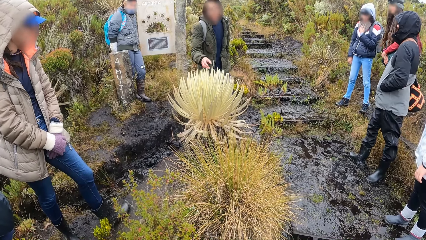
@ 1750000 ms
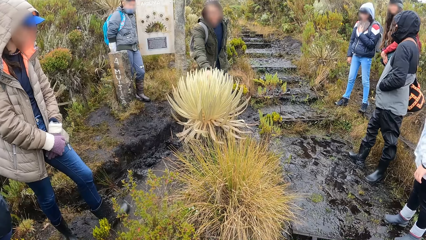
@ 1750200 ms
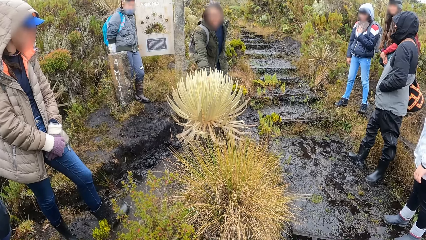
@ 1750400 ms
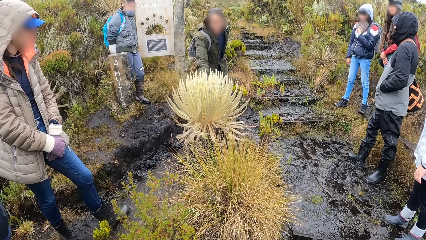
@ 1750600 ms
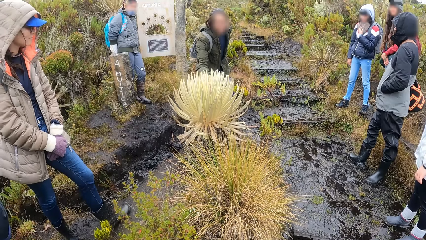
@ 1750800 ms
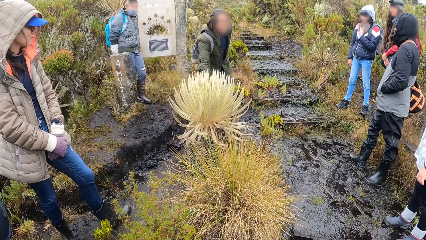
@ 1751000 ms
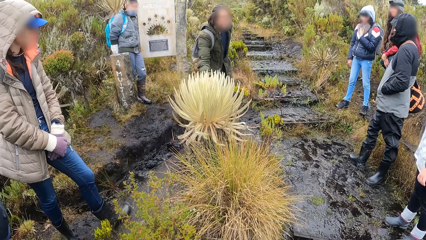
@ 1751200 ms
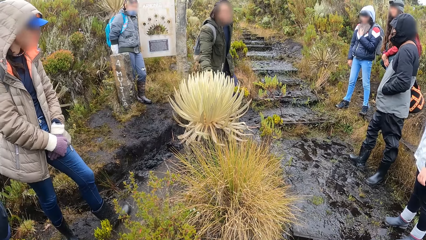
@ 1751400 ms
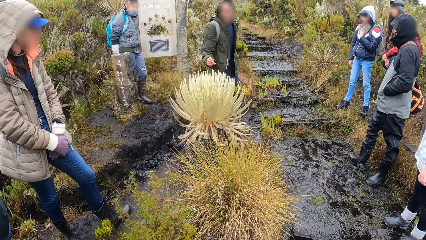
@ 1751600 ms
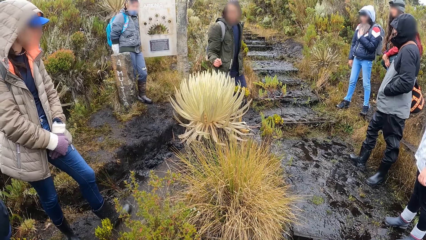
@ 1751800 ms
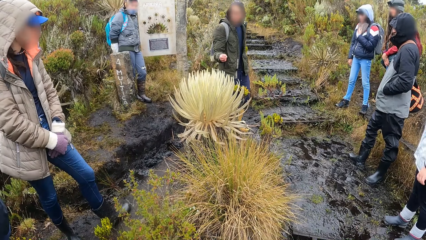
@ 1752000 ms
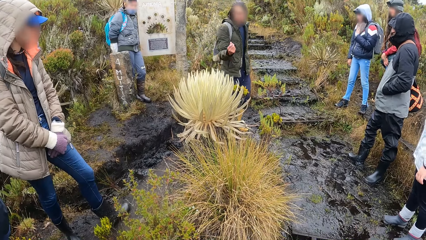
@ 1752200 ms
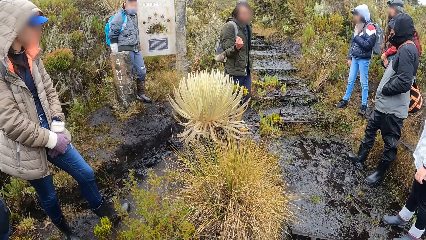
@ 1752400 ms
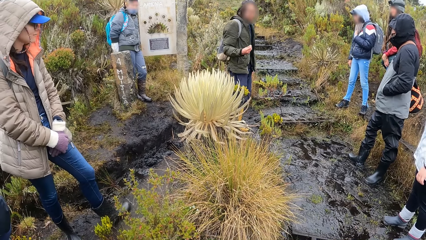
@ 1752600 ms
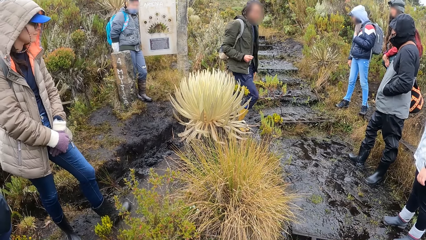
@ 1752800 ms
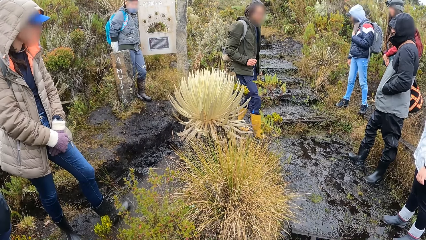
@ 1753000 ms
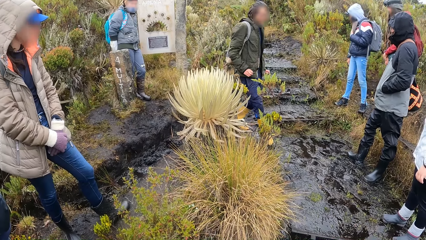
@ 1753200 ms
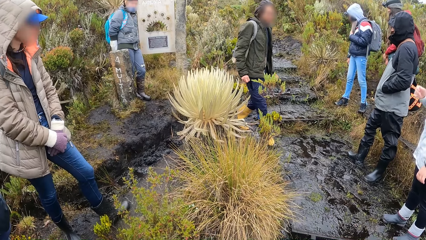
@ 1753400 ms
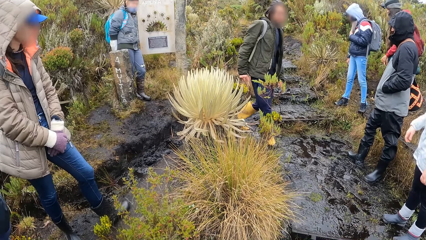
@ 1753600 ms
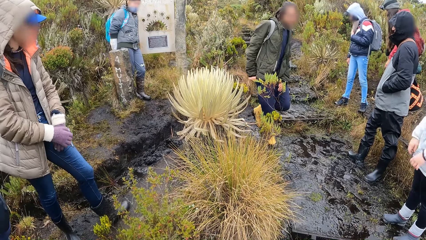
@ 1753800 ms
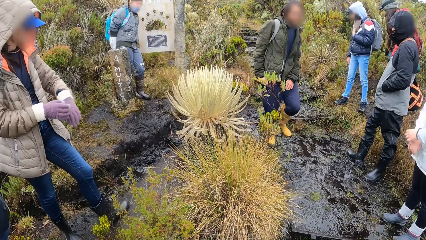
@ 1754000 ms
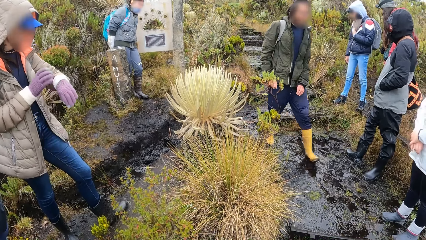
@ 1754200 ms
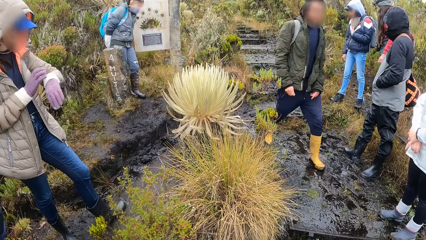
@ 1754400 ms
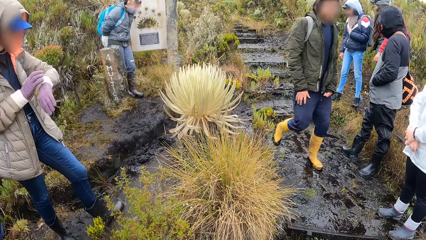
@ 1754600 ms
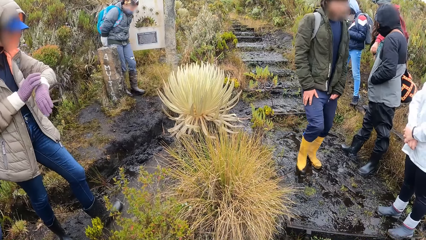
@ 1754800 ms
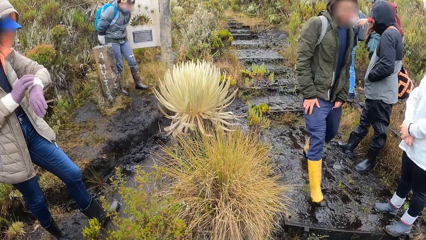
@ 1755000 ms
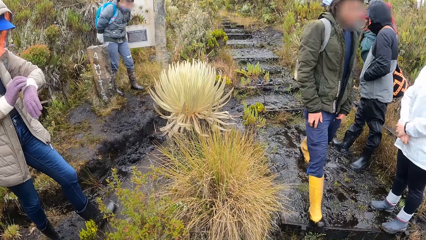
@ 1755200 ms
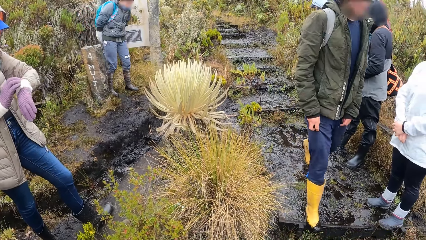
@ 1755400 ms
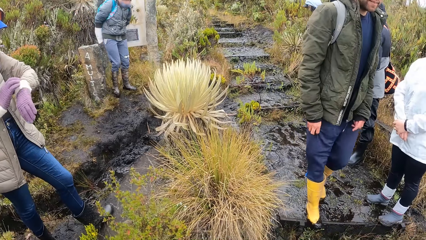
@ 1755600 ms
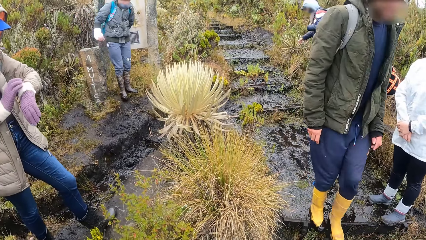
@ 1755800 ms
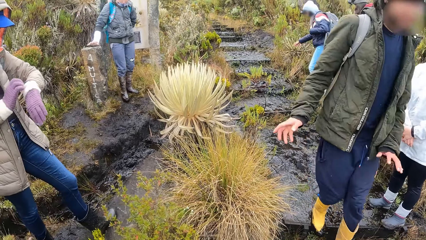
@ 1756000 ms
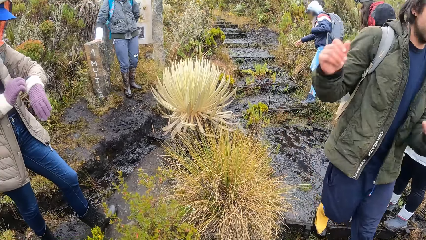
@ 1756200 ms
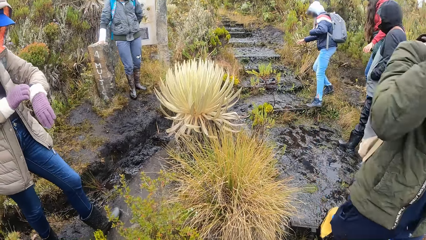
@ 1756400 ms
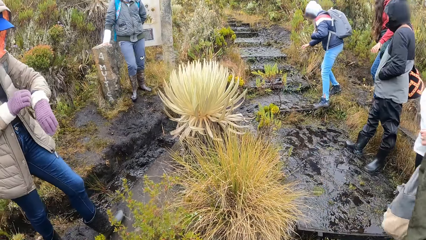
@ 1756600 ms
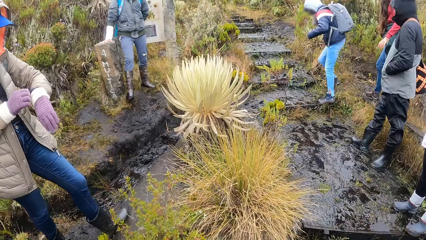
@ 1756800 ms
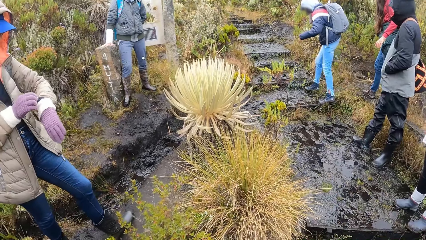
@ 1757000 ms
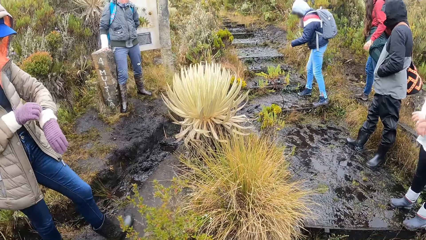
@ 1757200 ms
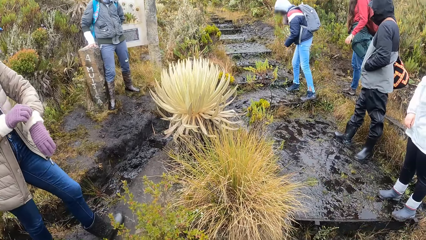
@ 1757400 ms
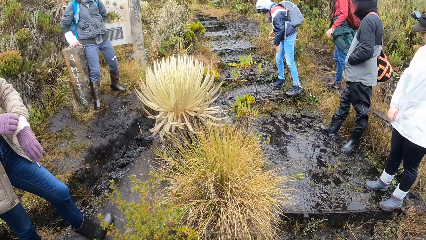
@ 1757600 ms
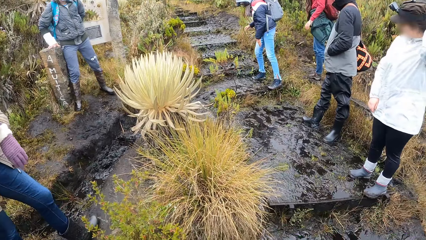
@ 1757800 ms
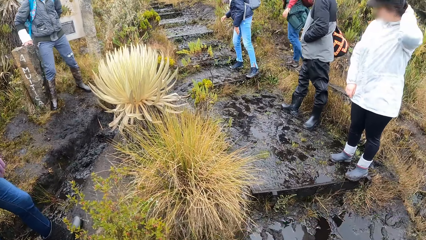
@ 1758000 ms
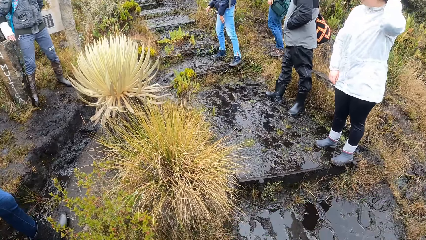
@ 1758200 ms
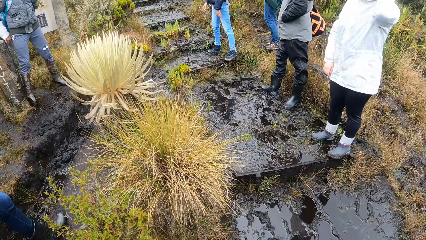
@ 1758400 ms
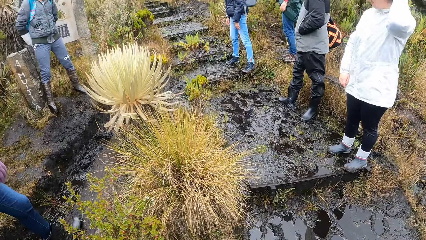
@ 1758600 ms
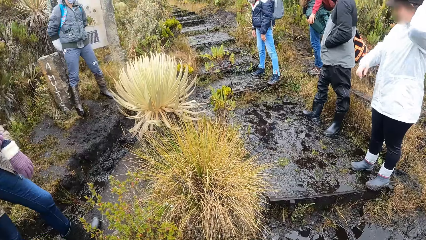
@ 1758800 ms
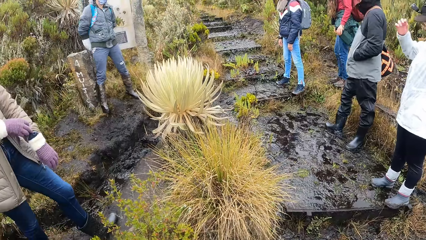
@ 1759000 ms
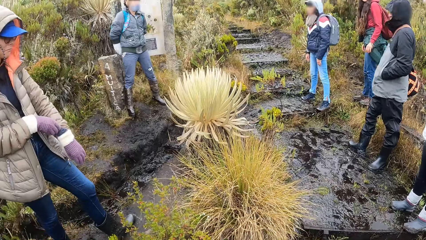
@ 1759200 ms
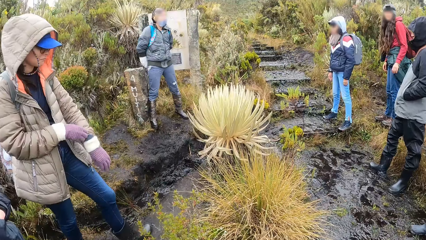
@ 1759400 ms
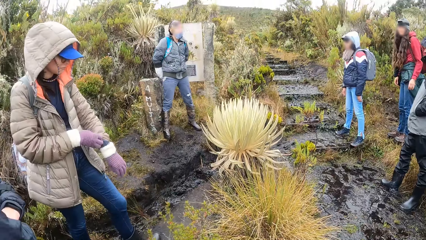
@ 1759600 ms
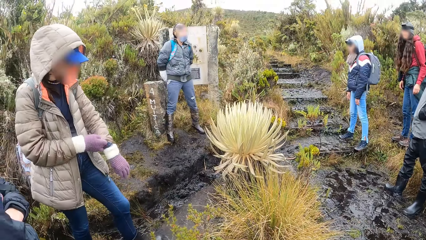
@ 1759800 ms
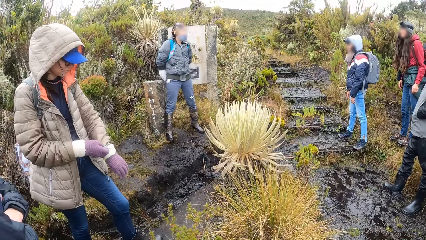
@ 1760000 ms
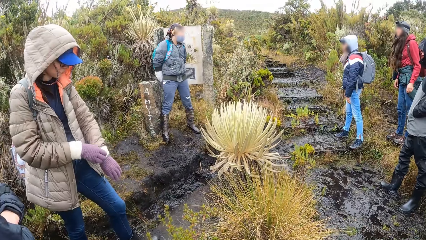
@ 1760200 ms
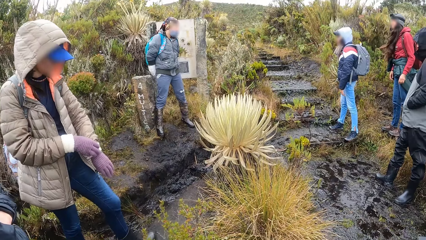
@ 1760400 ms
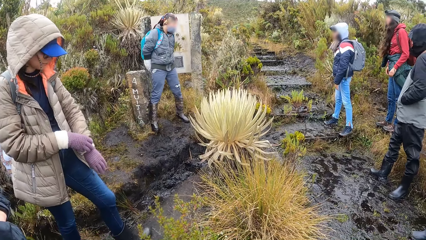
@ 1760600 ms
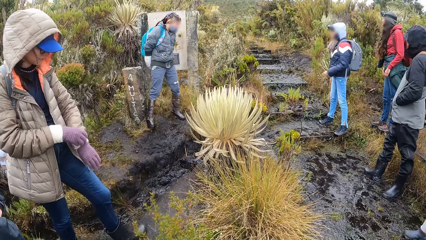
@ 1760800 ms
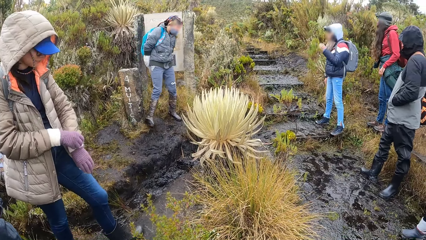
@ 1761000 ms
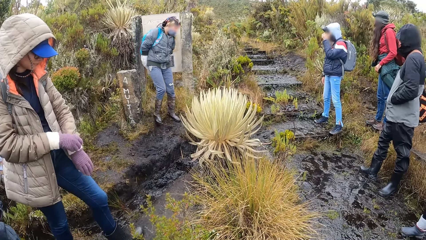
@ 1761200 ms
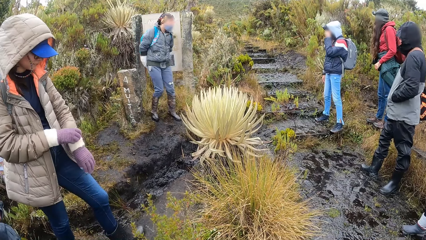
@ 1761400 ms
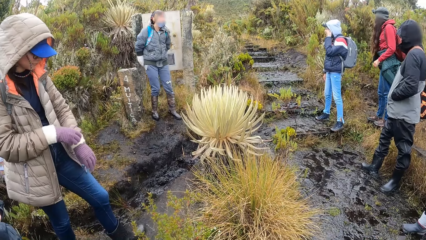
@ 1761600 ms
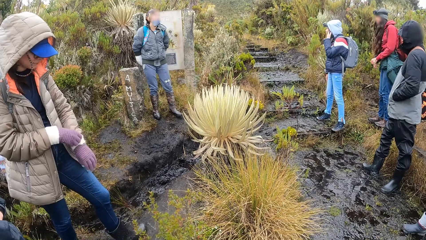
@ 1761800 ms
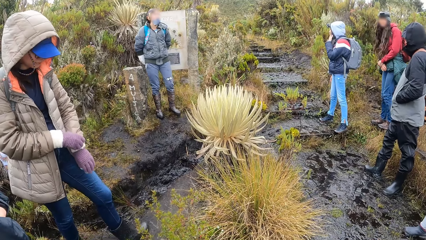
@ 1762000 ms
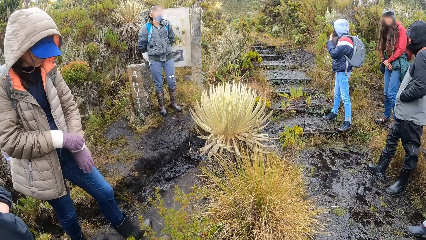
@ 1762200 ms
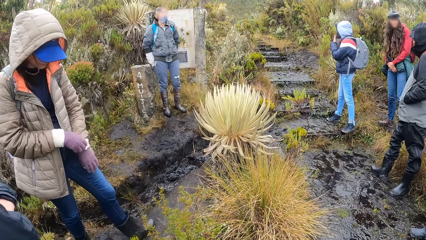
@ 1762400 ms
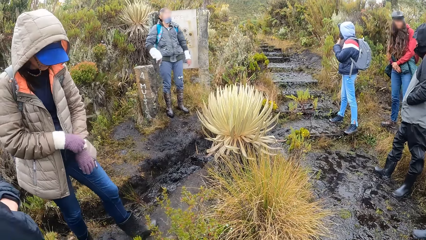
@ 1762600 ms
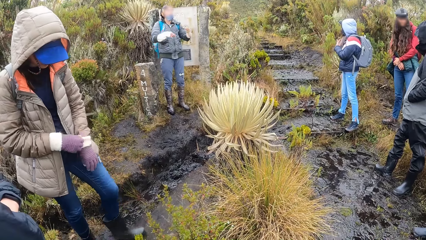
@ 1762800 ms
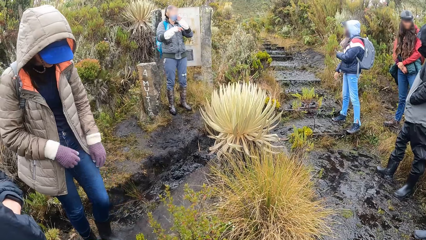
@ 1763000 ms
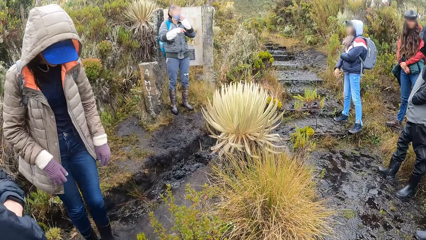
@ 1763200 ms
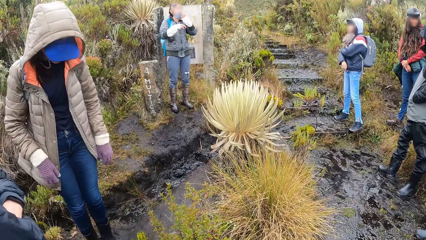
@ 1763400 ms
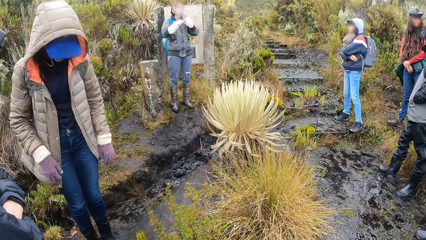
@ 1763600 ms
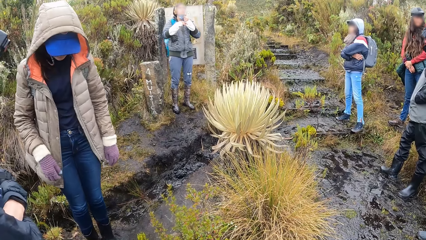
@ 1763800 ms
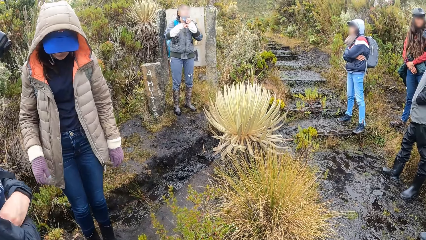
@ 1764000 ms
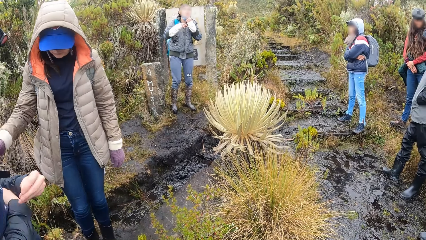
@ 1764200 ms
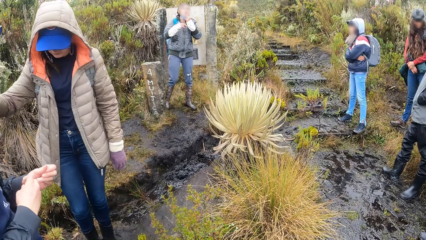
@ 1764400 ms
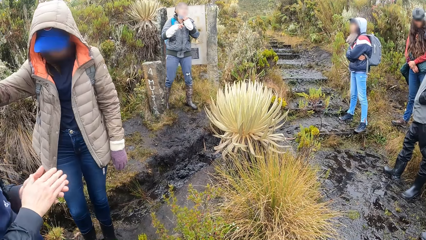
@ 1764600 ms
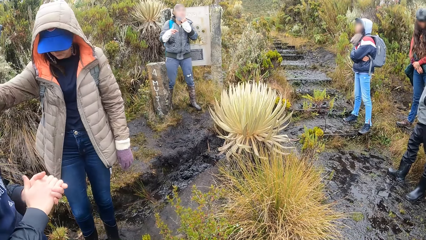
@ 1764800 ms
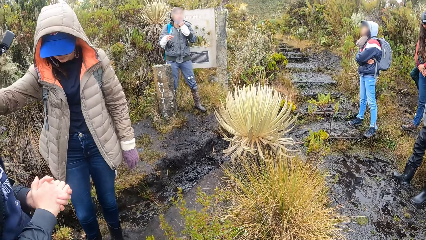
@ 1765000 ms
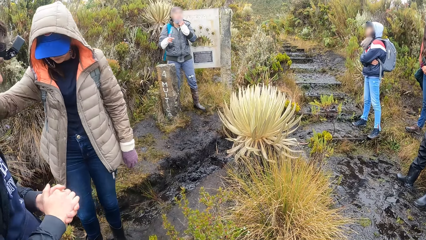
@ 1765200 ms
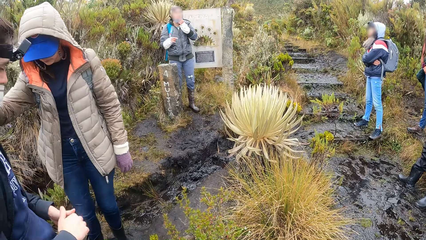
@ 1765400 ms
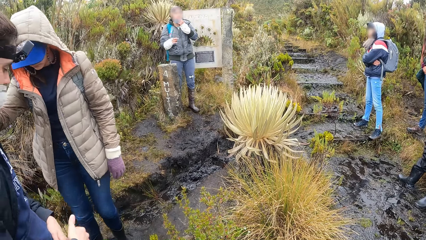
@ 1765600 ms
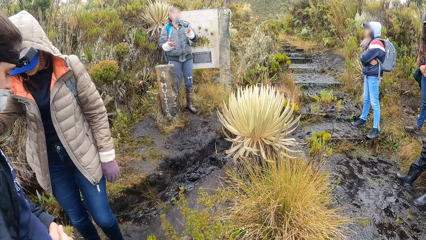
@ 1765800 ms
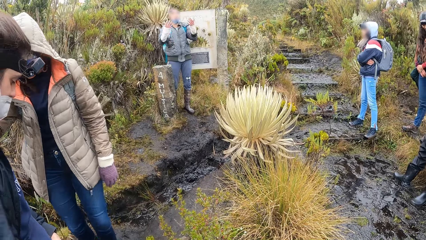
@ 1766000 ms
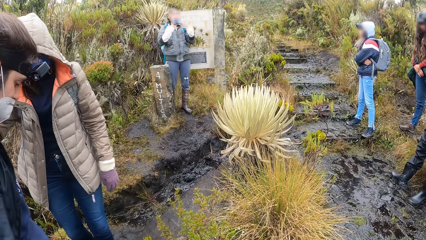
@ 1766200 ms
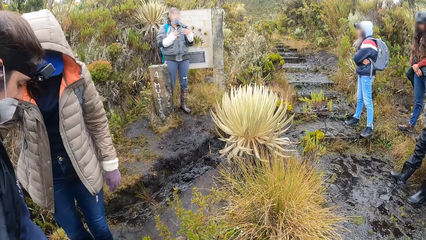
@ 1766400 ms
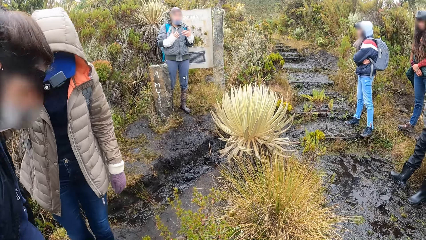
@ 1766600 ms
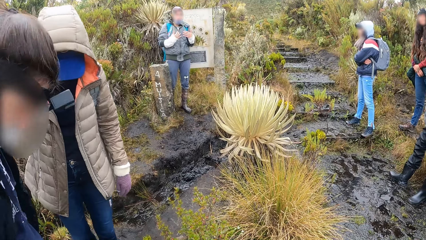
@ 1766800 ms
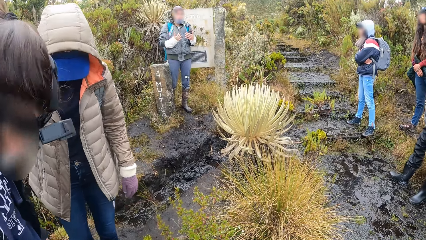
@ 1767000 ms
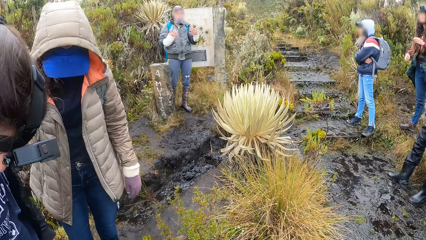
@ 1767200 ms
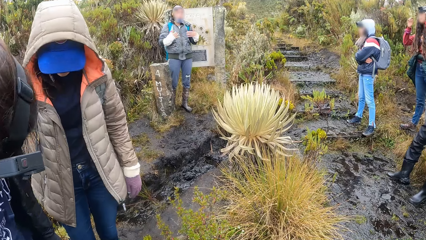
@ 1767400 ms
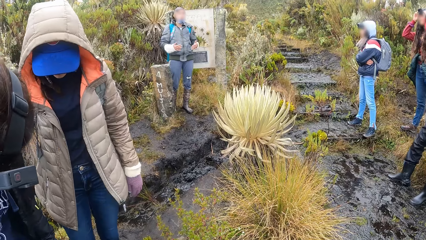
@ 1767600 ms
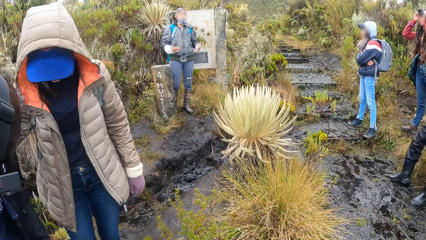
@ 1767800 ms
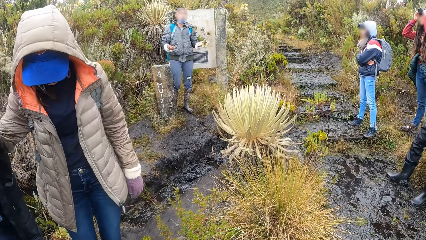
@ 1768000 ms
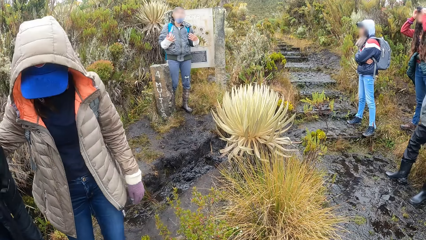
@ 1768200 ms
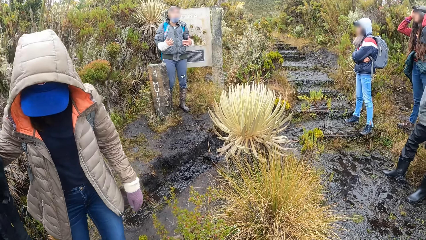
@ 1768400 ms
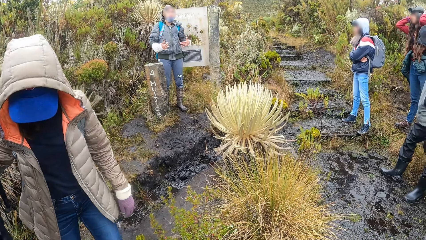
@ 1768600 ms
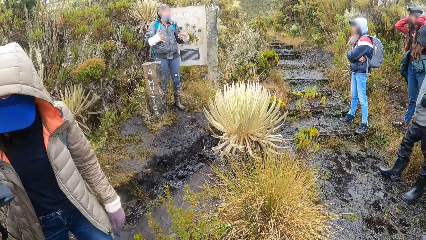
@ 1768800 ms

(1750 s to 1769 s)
The lady walks down the hill. A woman adjusts her jacket with her right hand. Another woman touches her face with her left hand. A third woman places her left hand on her right hand. The camera wearer looks at the sisal plant. A fourth woman pulls her nose mask with her left hand and interacts with the group of people on the hill. Another lady dialogues with the camera wearer. The third woman adjusts her camera with both hands.
